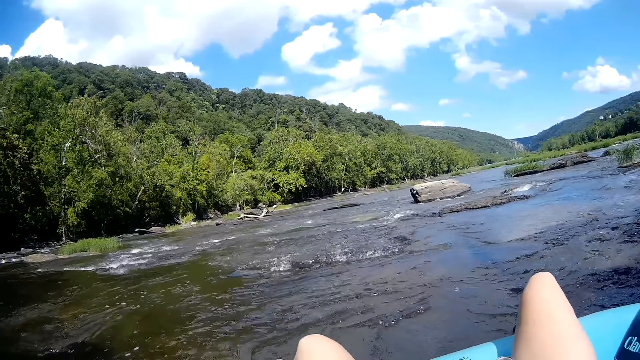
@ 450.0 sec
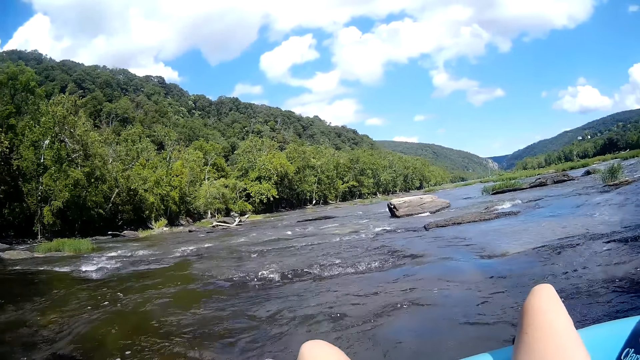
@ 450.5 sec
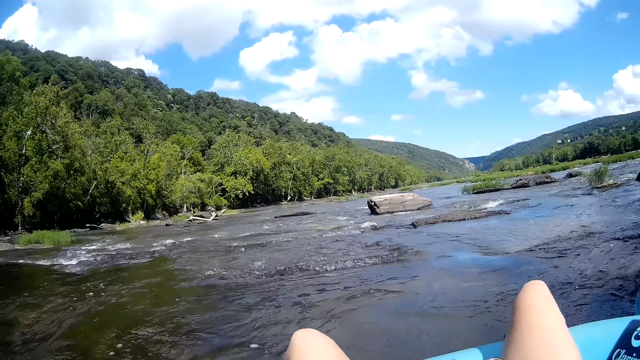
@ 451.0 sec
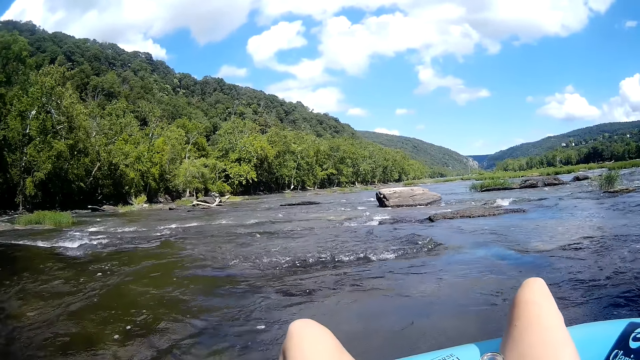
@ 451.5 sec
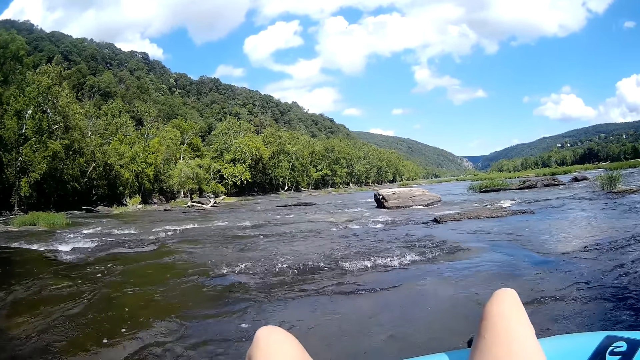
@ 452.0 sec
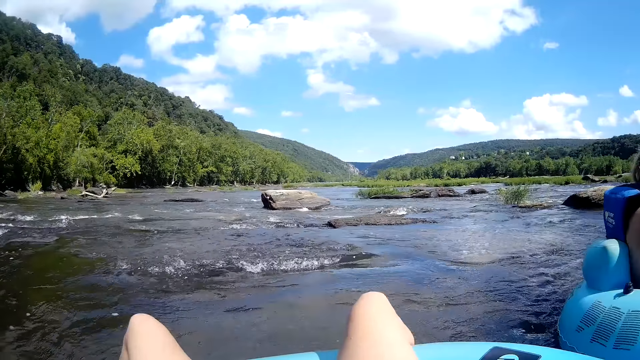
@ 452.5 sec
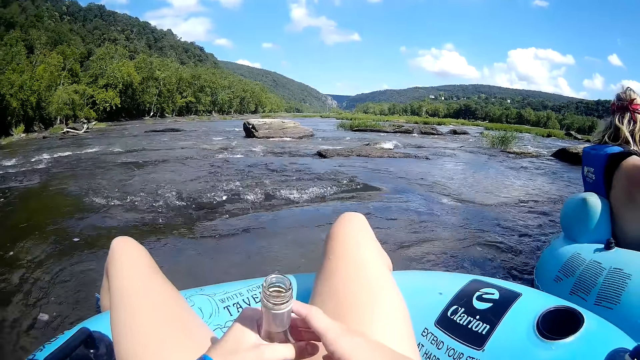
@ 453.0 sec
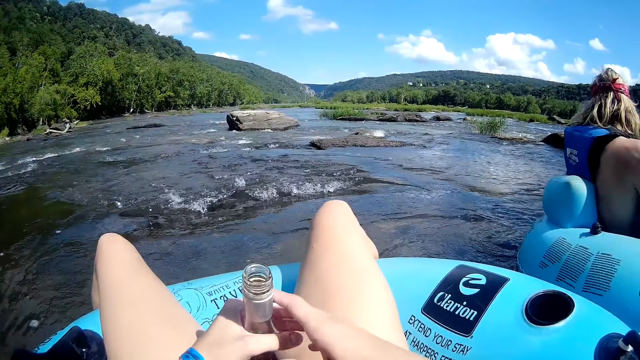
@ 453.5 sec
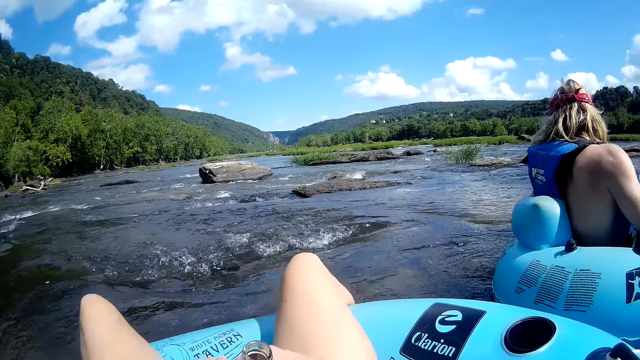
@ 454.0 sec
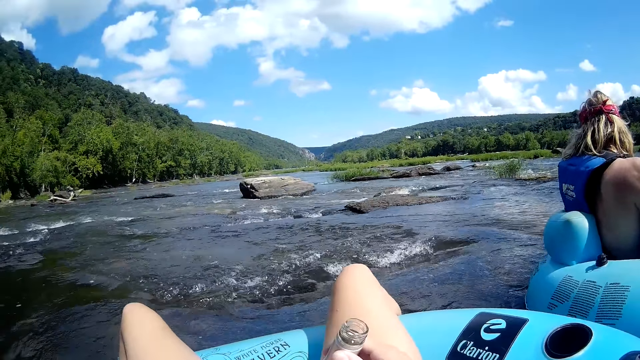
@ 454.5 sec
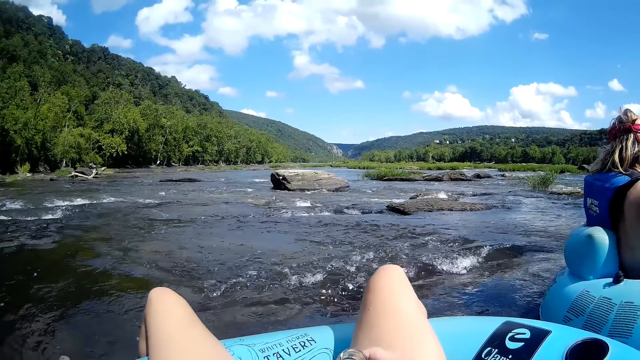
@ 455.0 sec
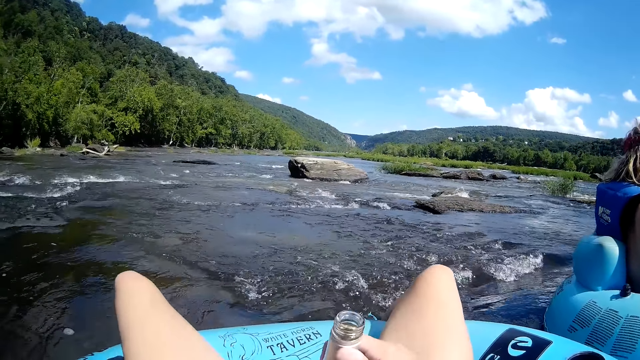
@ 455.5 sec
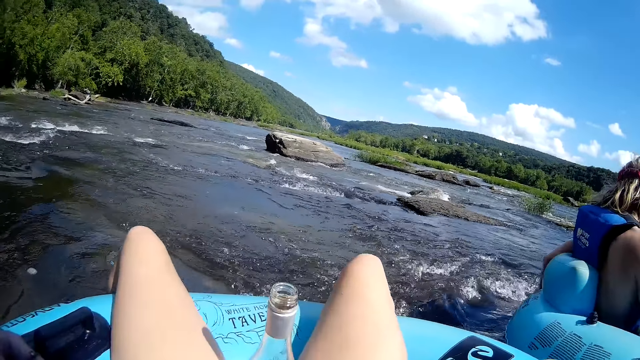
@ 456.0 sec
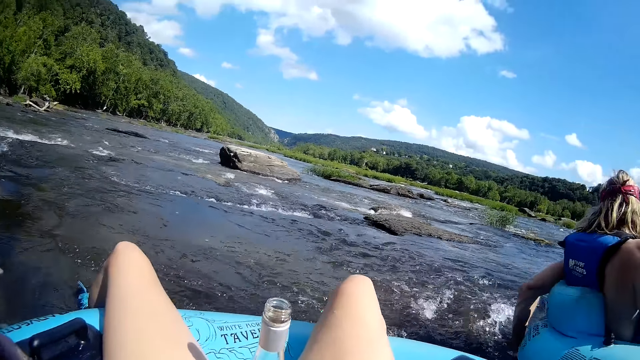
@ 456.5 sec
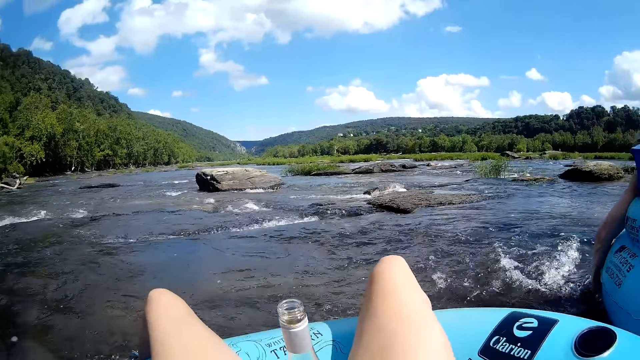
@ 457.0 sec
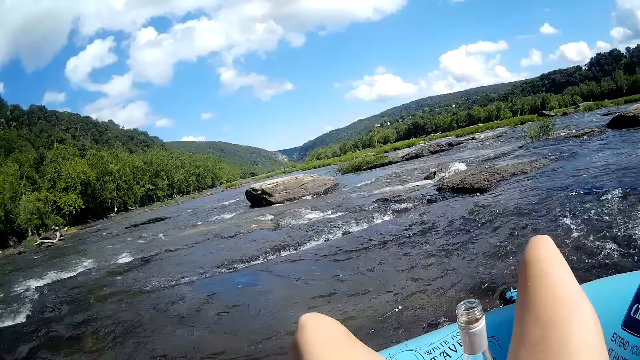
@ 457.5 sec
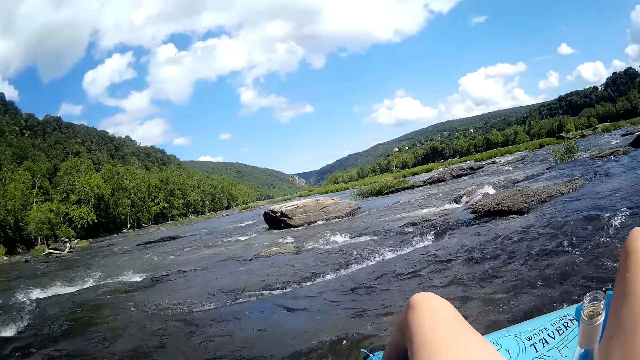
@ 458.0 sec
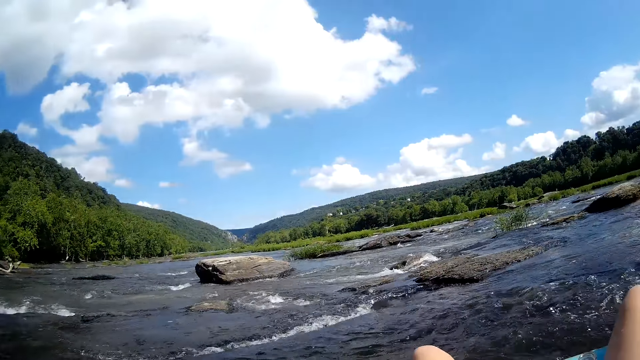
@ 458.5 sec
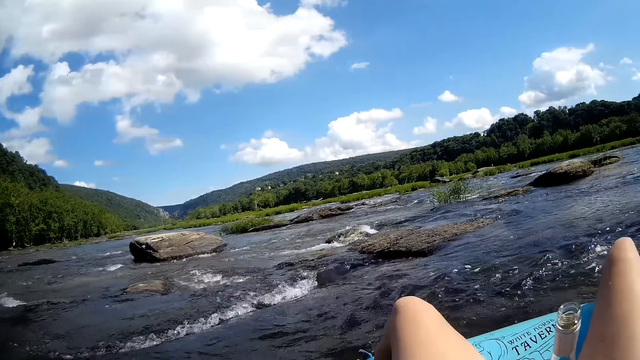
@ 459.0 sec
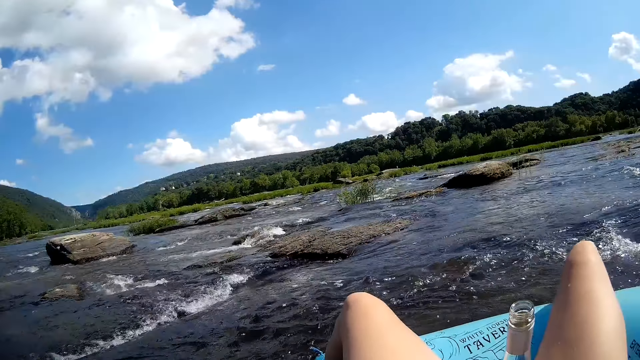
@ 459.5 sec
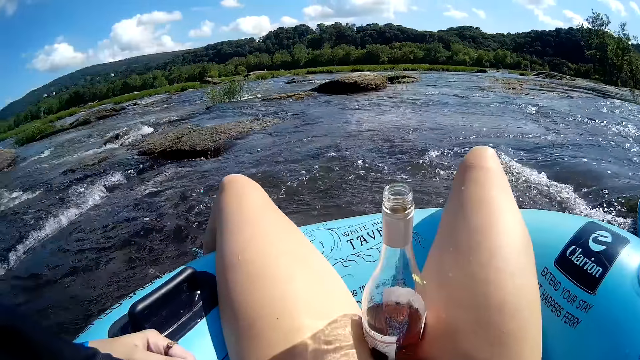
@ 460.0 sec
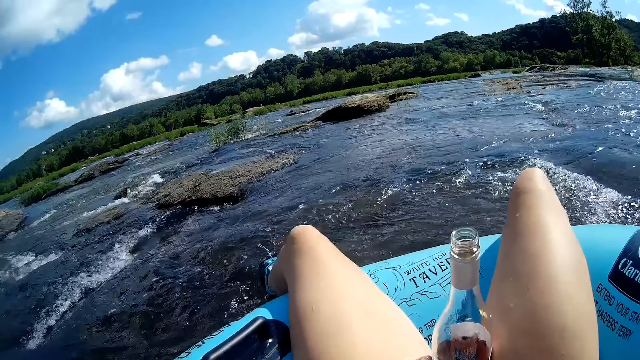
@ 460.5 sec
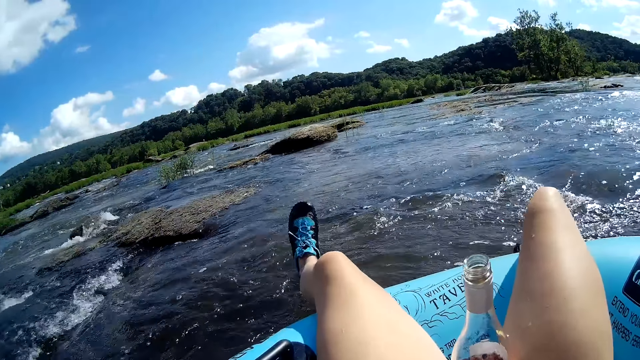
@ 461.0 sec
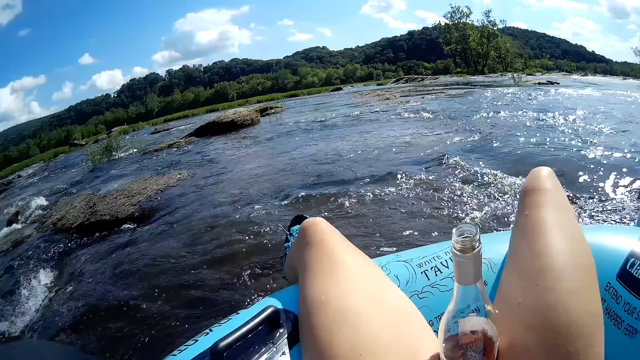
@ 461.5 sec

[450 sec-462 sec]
The camera wearer moves her legs.

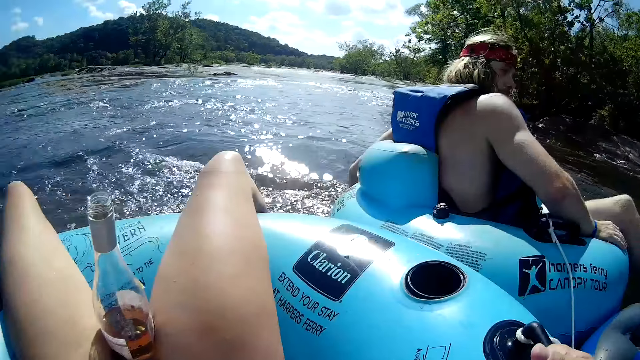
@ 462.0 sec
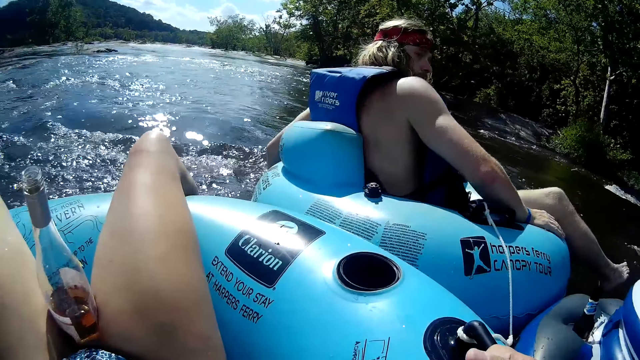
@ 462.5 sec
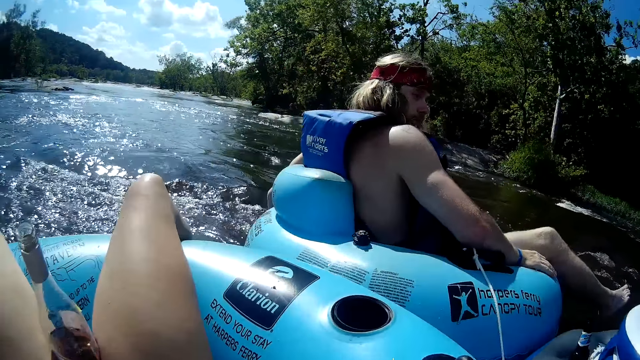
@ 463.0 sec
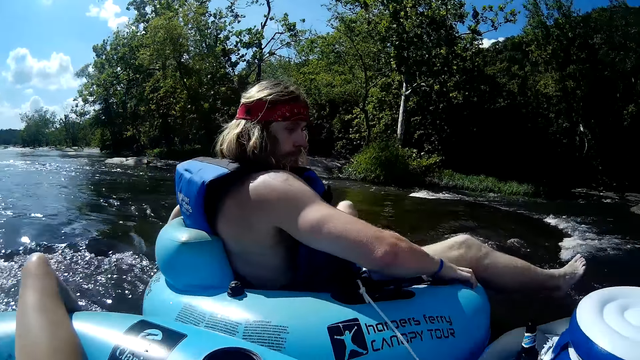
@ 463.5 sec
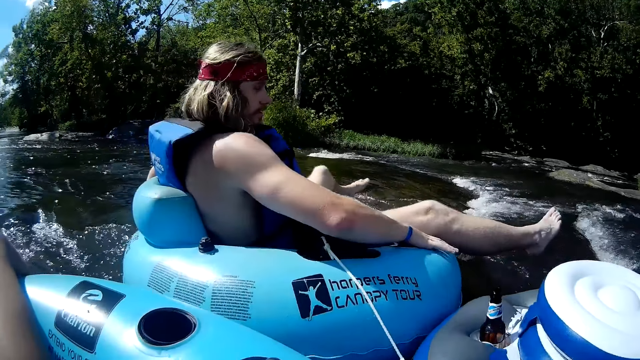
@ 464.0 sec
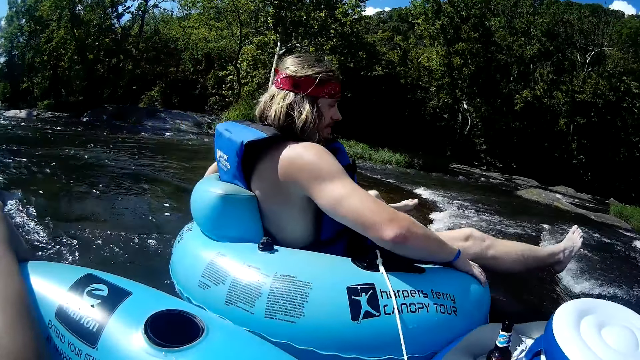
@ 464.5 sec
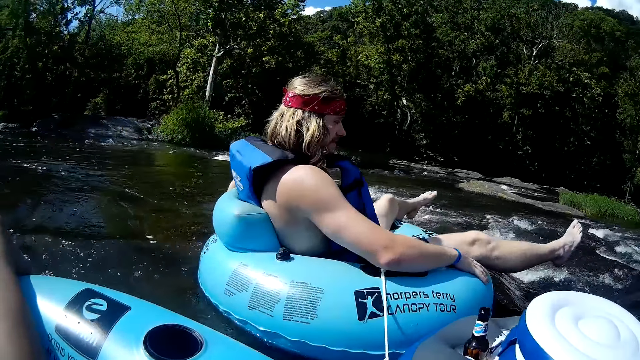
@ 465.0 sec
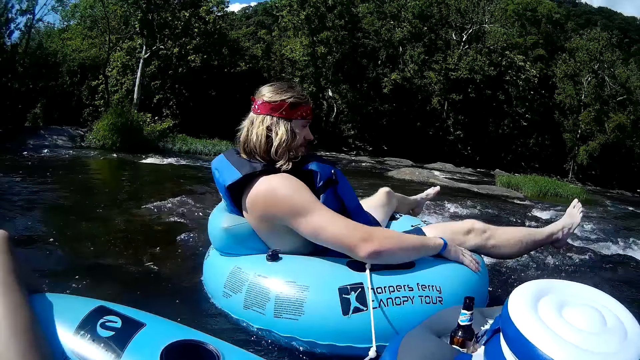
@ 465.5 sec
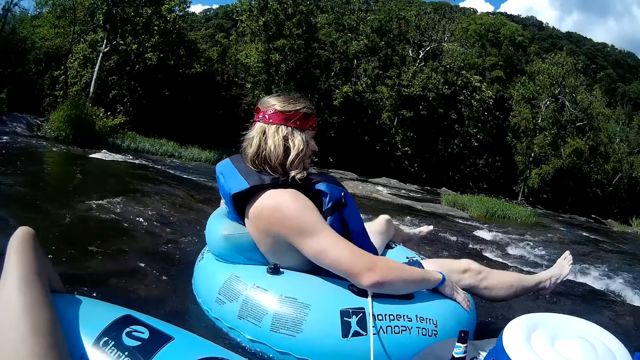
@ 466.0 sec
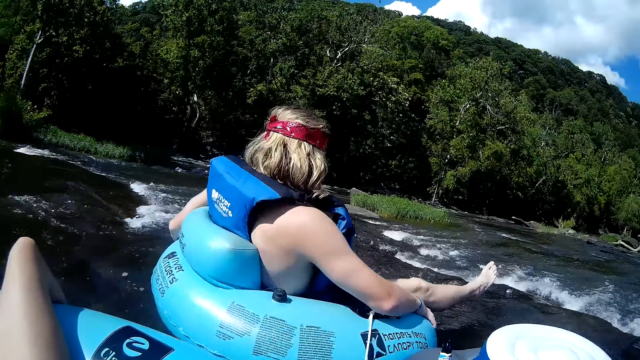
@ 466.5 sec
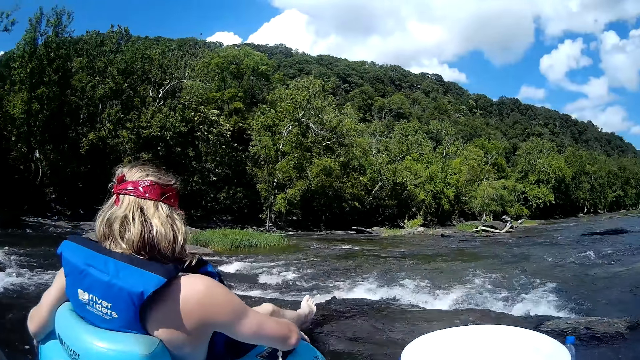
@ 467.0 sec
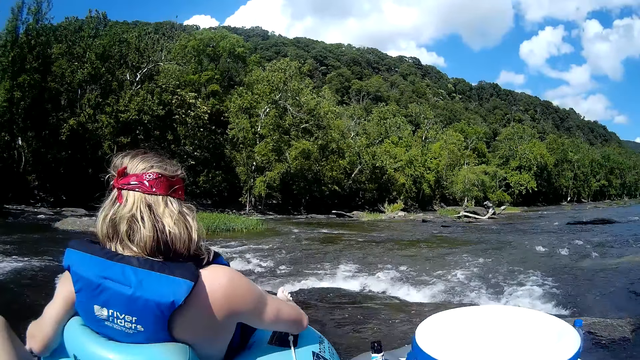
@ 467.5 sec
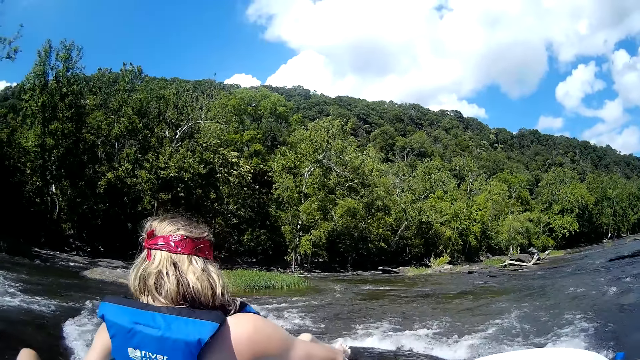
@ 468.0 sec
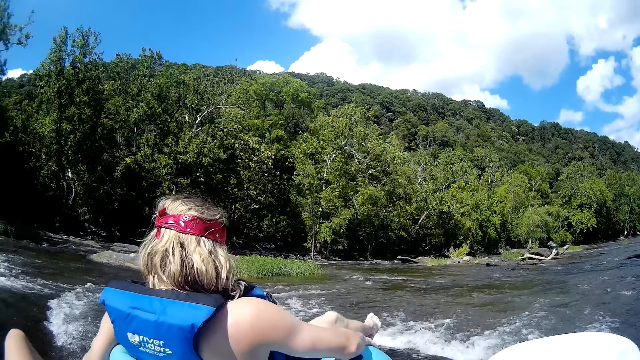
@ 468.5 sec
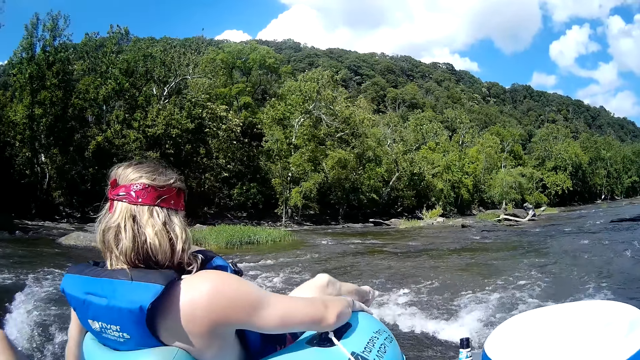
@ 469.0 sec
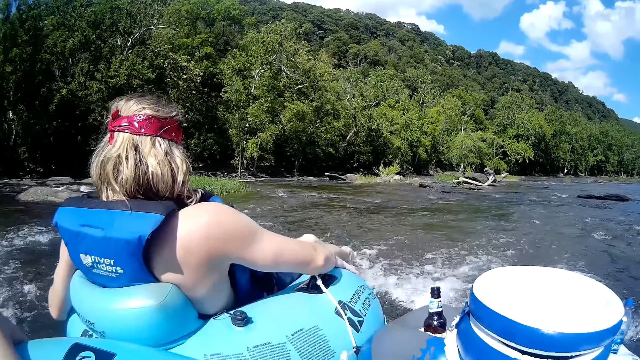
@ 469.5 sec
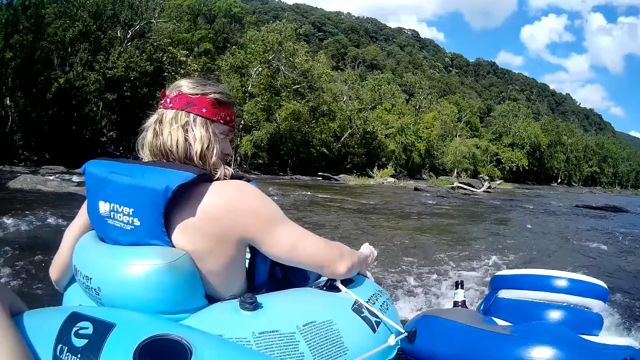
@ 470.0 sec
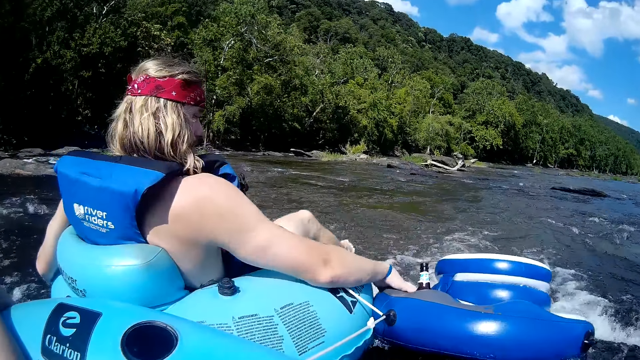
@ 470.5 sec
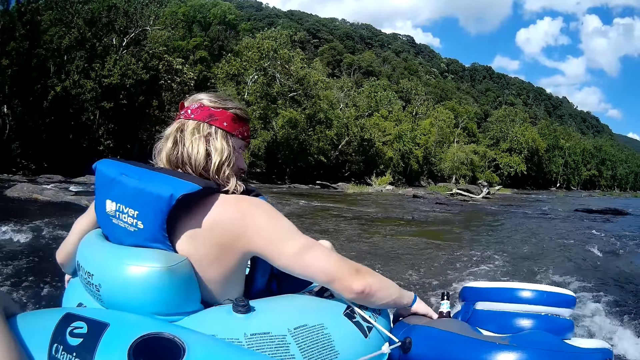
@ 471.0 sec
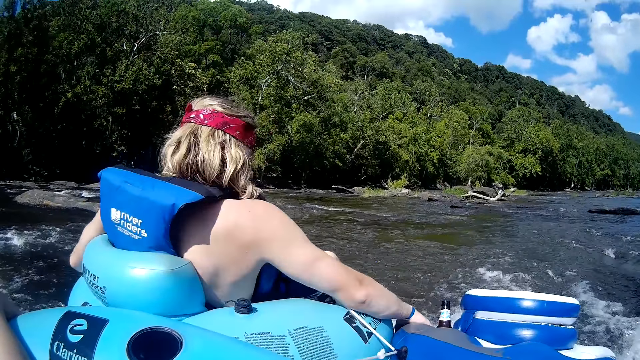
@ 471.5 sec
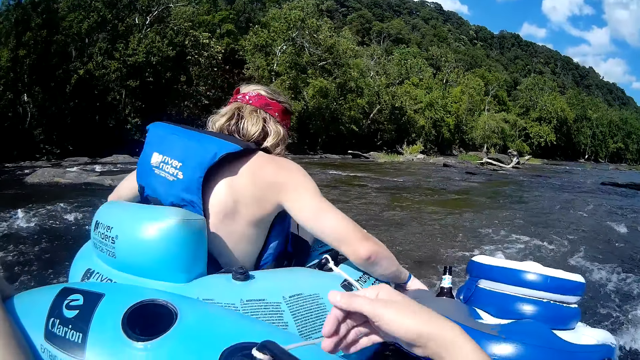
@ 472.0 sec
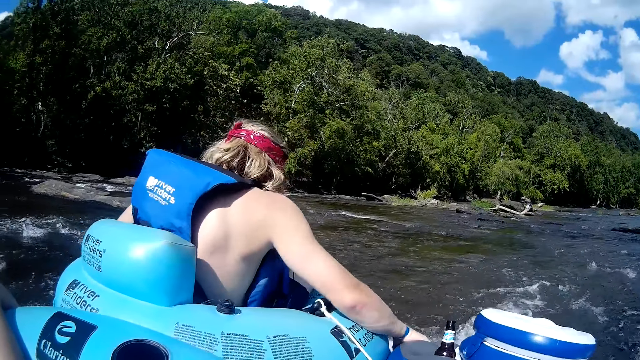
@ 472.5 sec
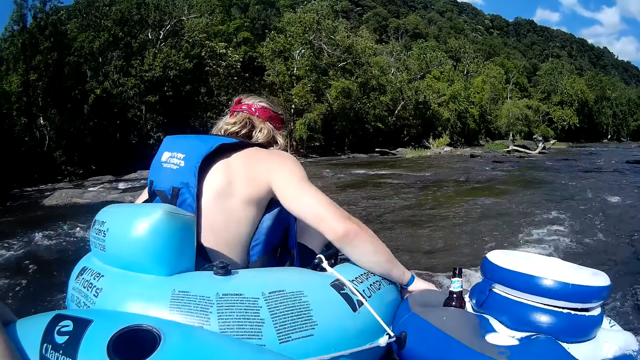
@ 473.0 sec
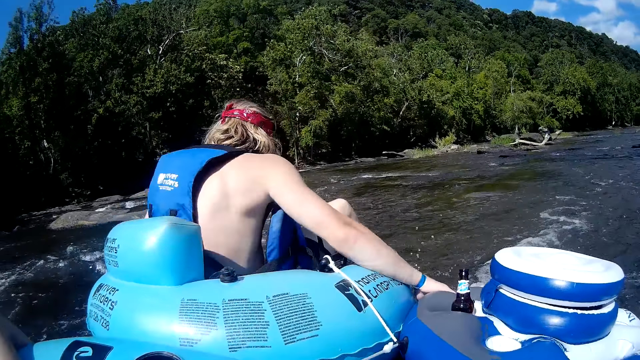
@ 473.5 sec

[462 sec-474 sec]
The man converses with the camera wearer. The man holds the floater machine with his right hand and pushes the floater with his body and his legs on the river.
